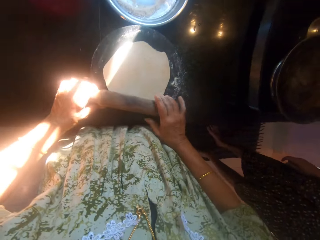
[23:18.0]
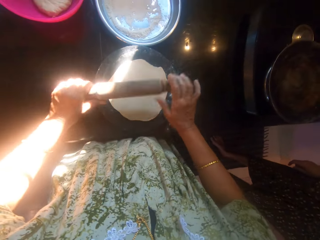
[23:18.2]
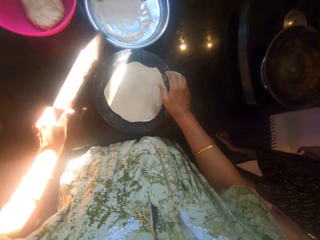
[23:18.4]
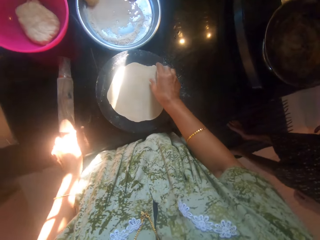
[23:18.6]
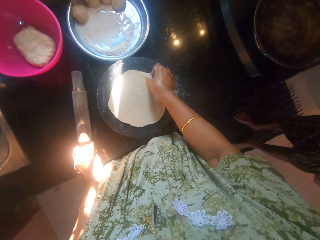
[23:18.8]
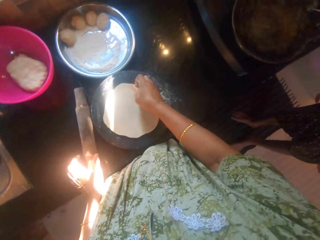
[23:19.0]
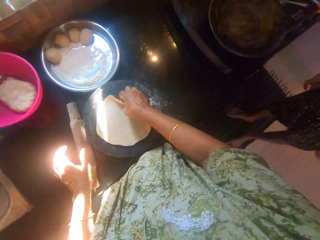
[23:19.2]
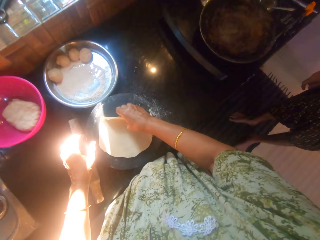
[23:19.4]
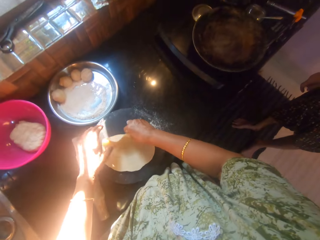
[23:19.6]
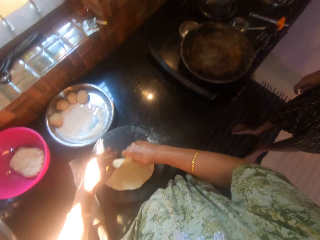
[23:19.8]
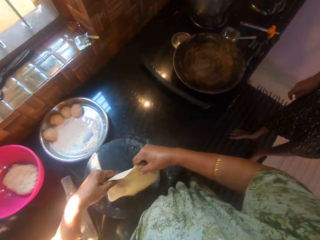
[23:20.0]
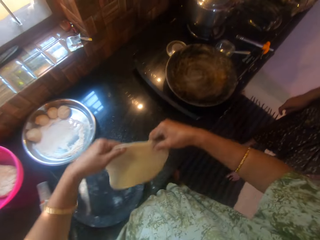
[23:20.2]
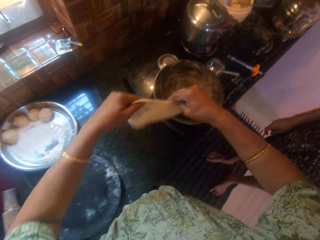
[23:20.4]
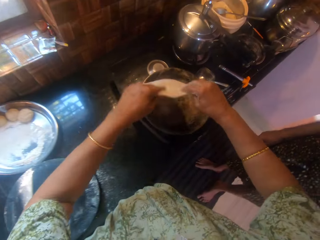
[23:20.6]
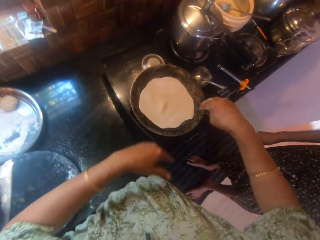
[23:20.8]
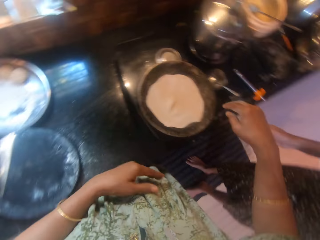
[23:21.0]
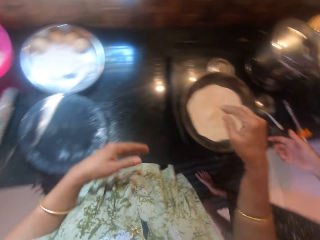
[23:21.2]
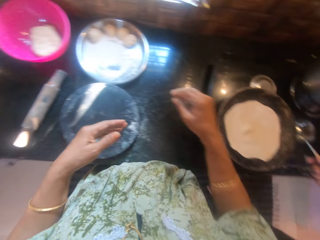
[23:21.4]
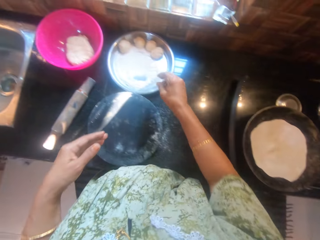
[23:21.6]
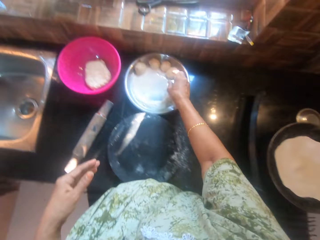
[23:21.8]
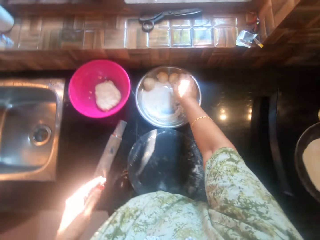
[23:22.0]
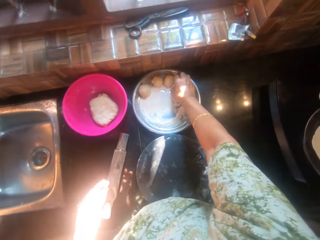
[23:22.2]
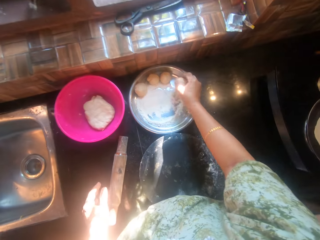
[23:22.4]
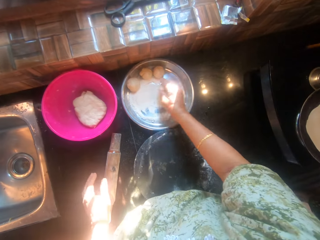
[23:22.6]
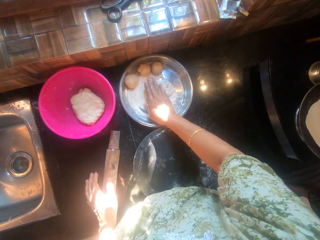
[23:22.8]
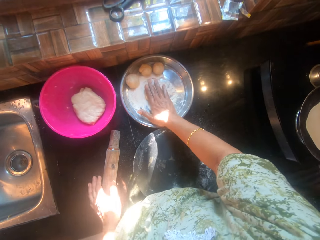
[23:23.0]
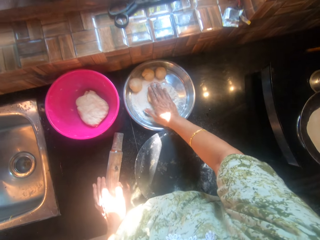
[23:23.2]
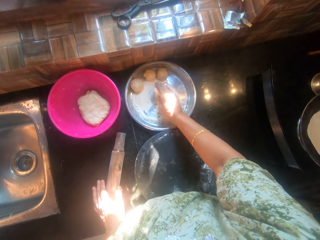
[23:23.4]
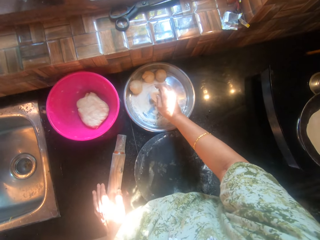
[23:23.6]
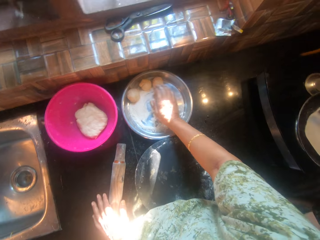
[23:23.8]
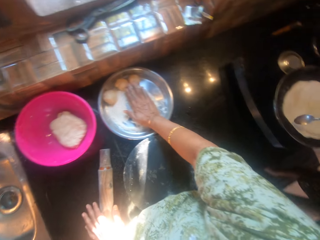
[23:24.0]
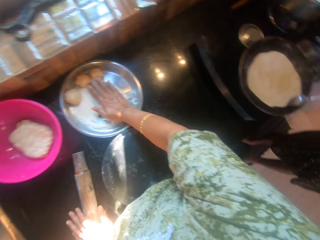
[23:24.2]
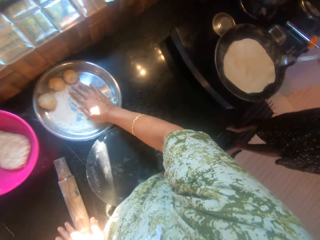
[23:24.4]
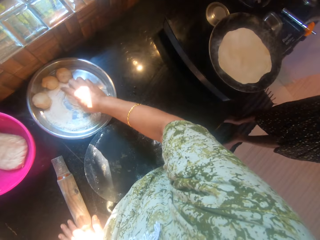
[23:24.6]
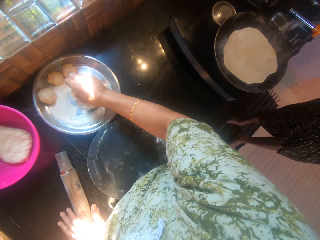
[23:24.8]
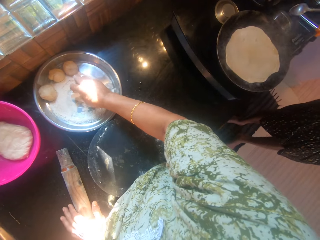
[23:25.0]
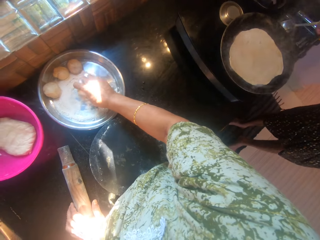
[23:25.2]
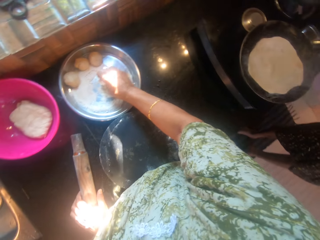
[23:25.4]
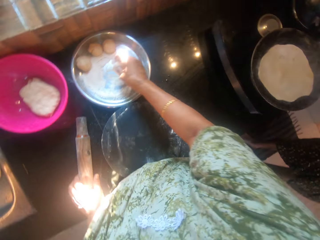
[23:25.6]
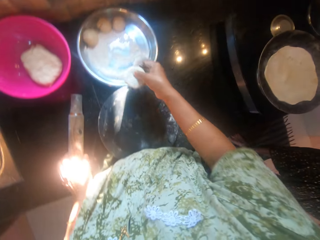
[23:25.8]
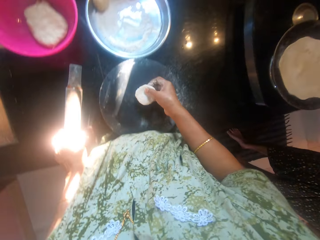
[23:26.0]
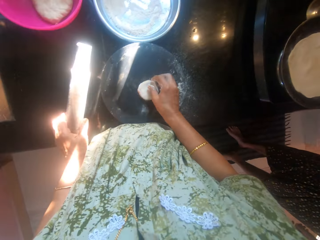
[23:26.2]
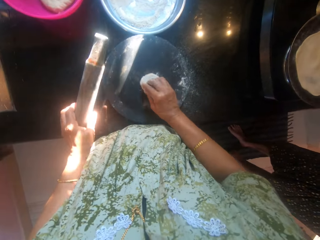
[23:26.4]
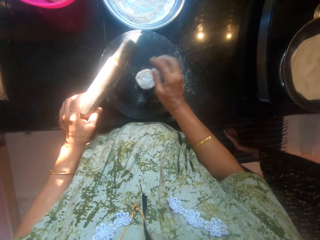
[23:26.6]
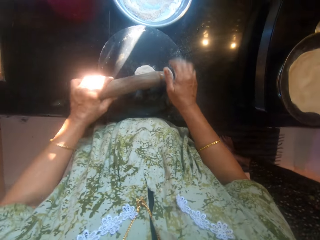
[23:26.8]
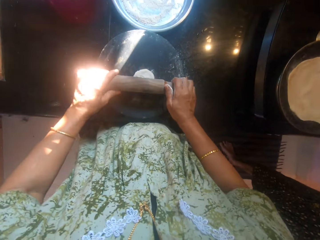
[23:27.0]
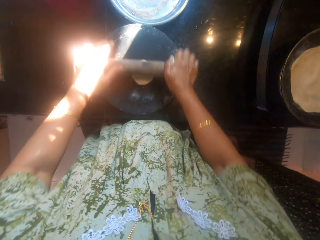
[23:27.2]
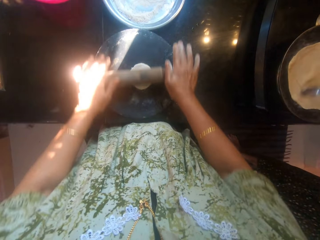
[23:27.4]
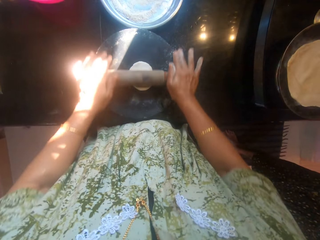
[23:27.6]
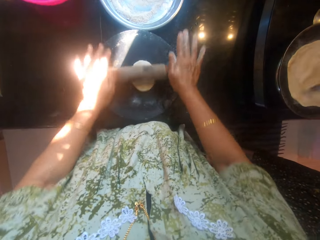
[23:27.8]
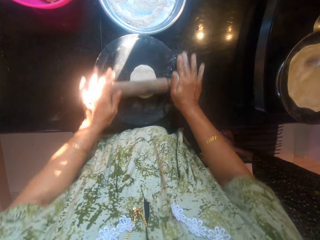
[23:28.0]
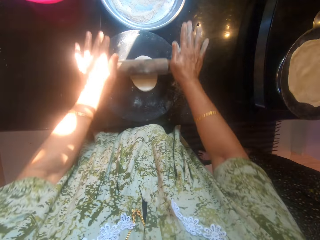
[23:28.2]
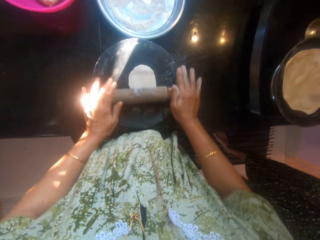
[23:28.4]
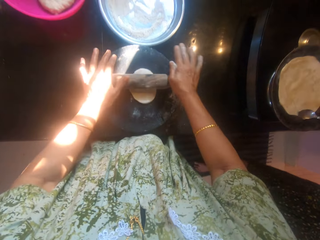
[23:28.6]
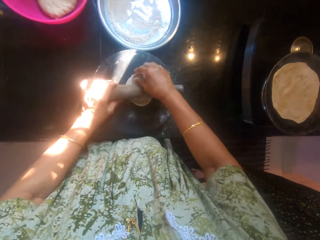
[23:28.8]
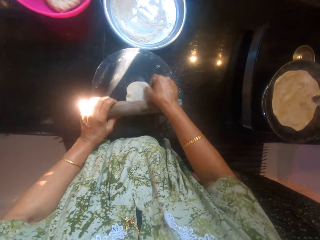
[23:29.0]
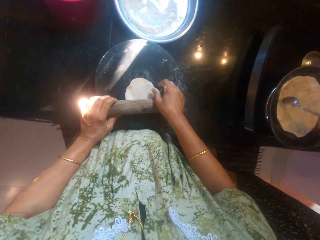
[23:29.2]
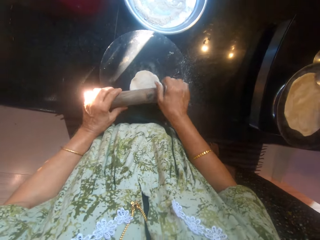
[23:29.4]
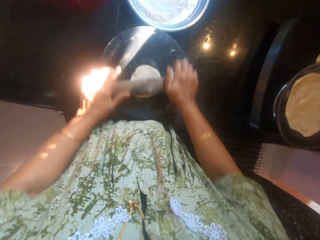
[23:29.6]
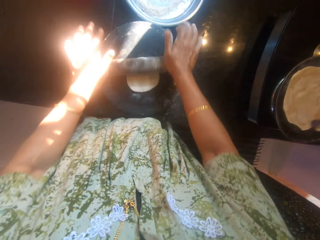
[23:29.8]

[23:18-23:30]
The camera wearer drops the rolling pin on the table. They pick up a dough. They move the dough from the board to the pot on the cooker. They pick up another dough from the tray. They touch the dough, press the dough. They roll the dough in flour on the tray. They turn the dough. A man puts oil in a frying pan. The camera wearer drops the dough on the board. They knead the dough on the board with a rolling pin. They roll the dough. The man spreads oil on a flat bread.

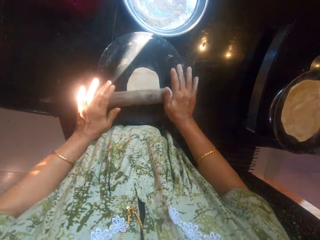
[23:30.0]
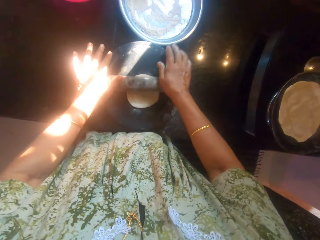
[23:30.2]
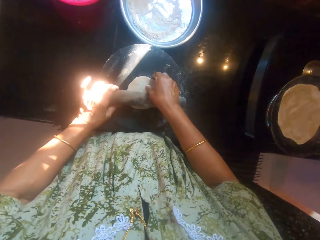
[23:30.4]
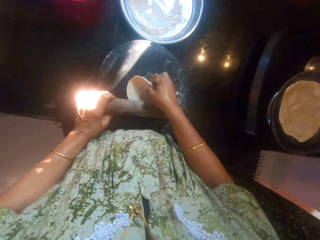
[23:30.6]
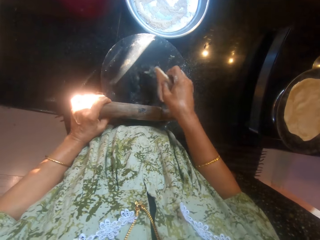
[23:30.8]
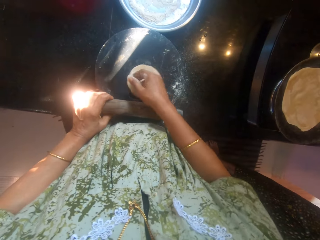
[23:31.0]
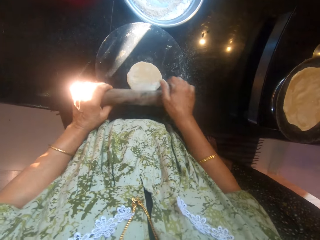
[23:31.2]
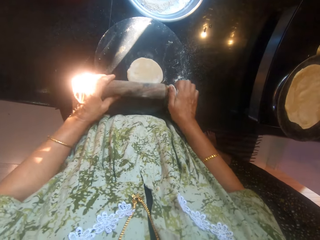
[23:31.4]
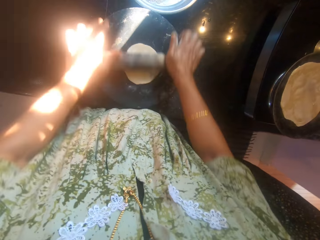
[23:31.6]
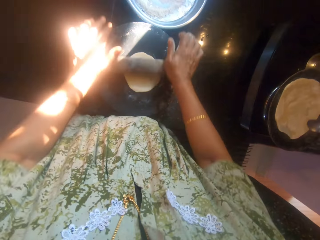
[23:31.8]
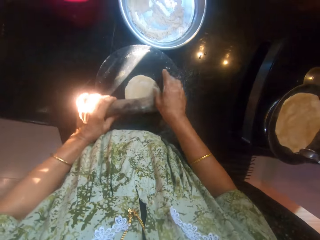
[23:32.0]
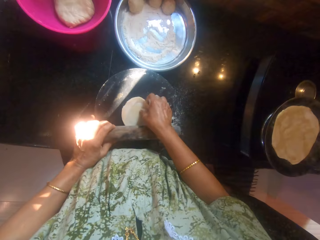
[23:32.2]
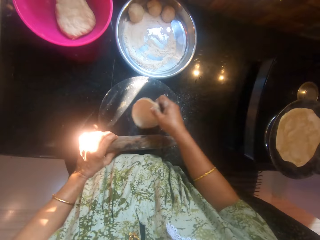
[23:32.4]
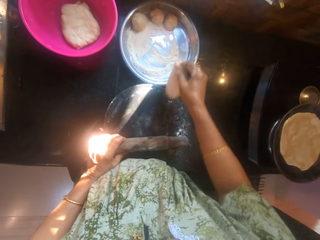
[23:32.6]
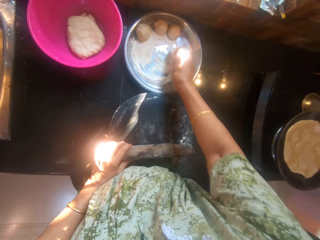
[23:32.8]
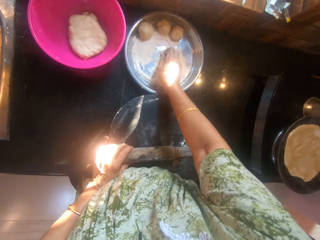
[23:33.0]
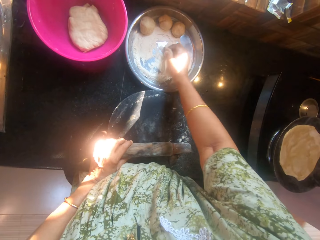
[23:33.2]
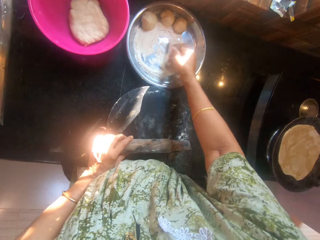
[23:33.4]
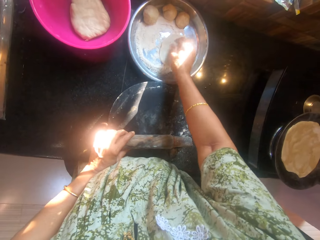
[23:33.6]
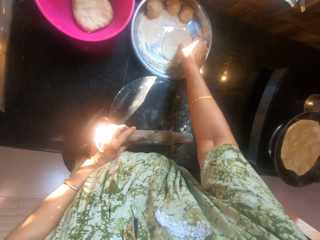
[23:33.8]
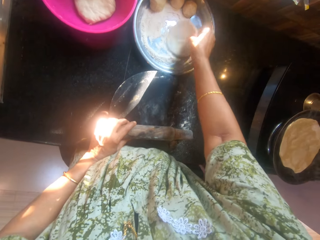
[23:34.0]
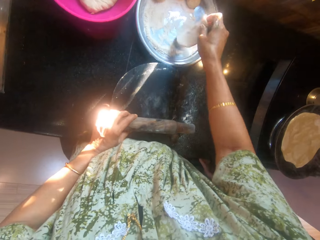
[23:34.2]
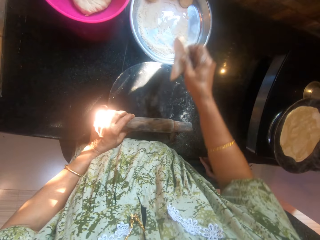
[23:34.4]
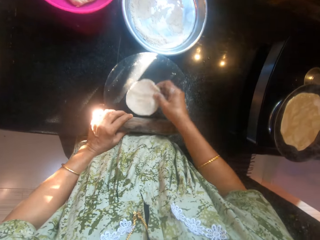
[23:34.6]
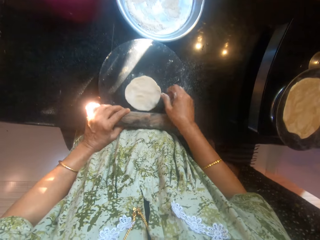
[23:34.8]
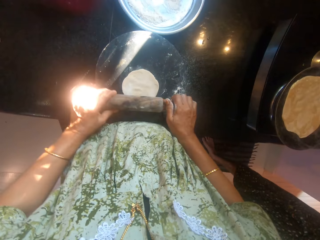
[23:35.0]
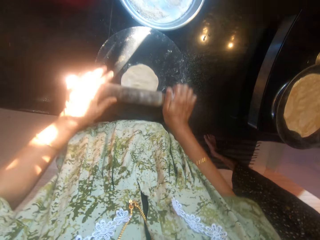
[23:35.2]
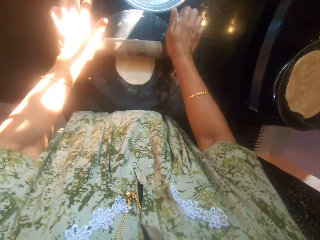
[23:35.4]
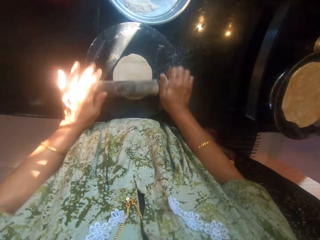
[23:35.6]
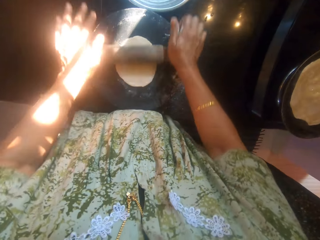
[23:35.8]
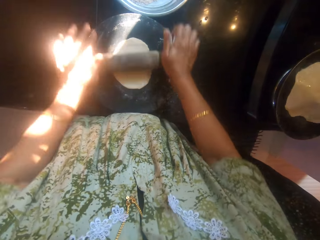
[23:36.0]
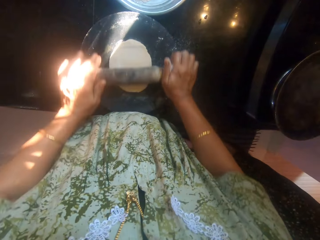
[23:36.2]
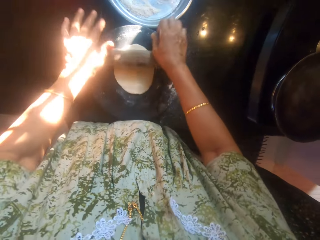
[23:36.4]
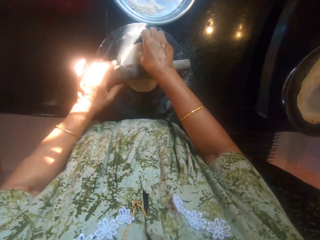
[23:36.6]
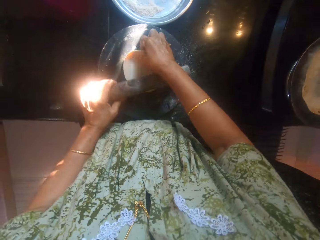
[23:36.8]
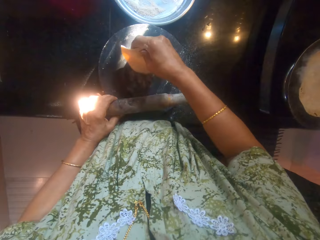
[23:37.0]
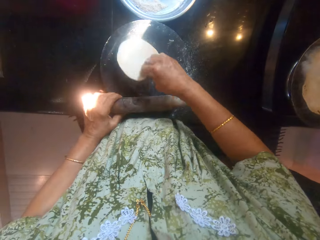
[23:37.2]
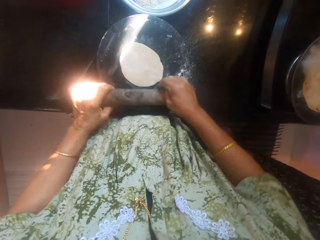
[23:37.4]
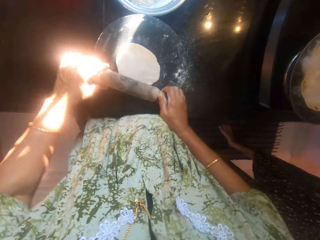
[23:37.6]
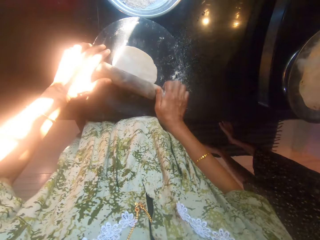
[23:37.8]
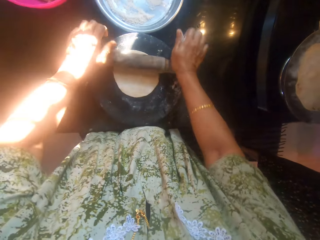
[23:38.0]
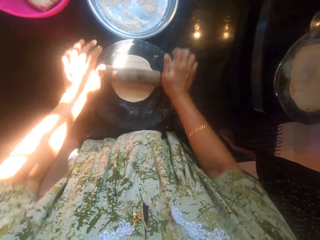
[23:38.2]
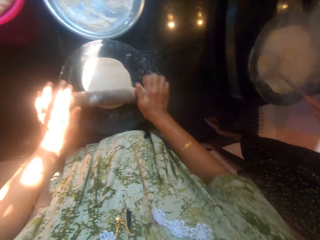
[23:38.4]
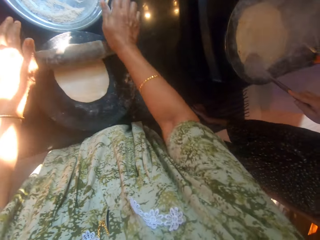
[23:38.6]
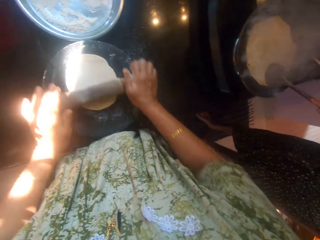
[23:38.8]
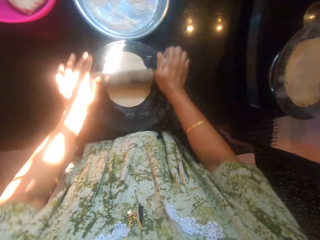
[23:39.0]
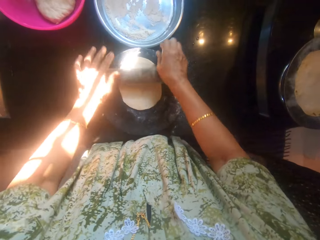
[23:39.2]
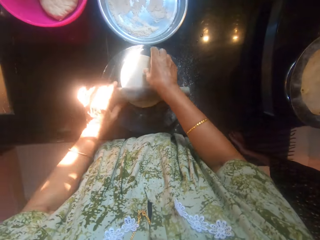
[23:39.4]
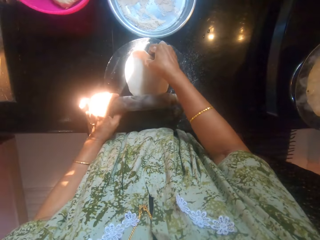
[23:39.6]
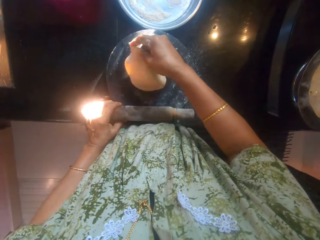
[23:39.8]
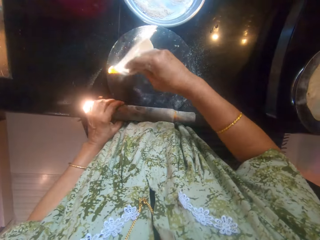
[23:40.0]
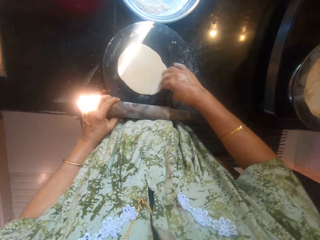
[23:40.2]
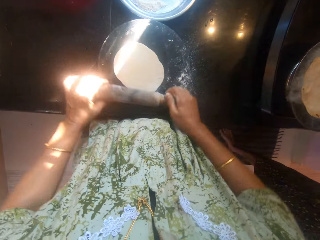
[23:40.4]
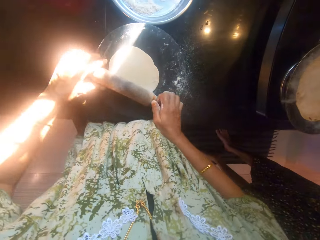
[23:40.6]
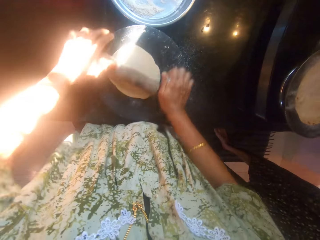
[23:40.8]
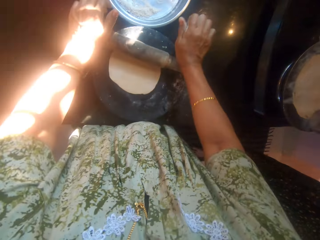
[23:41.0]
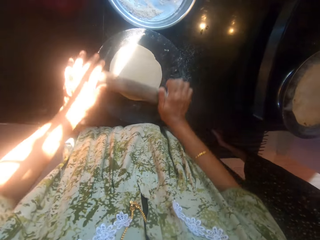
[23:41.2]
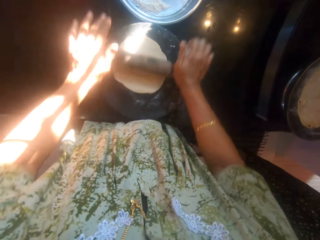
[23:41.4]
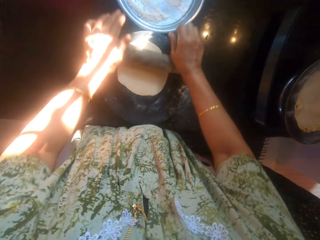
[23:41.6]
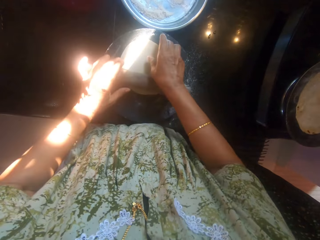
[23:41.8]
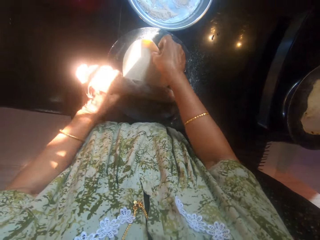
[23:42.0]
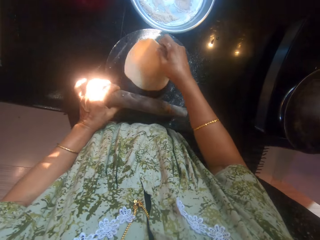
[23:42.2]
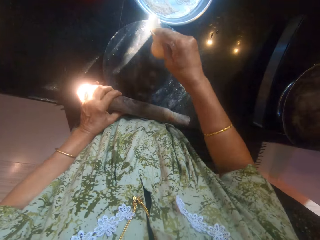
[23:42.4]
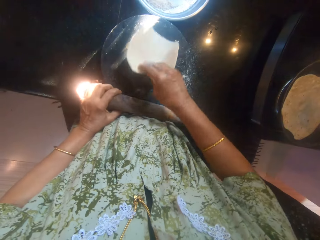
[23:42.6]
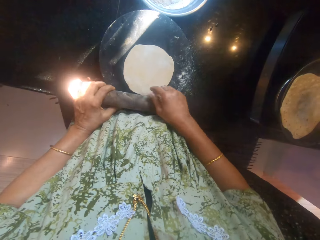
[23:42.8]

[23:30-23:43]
The camera wearer turns a dough. They roll the dough. They turn the dough. They put the dough on a tray. They roll the dough in flour on the tray. They drop the dough on the board. They knead the dough on the board with a rolling pin. They roll the dough. A man turns a flat bread. The camera wearer turns the dough. They roll the dough. The man applies oil on the flat bread. The camera wearer turns the dough. They roll the dough. They turn the dough. The man turns the flat bread.
